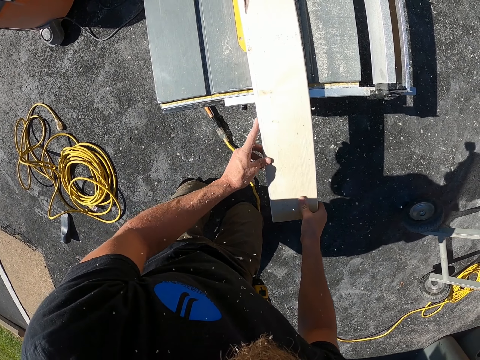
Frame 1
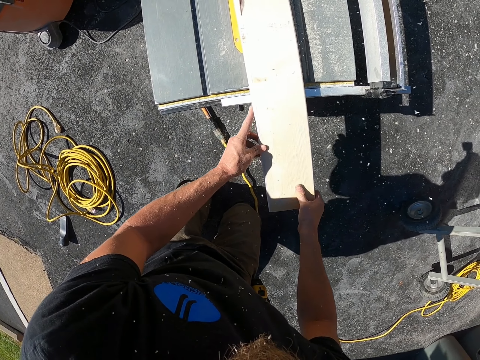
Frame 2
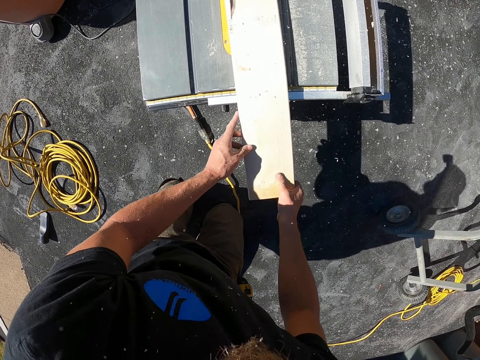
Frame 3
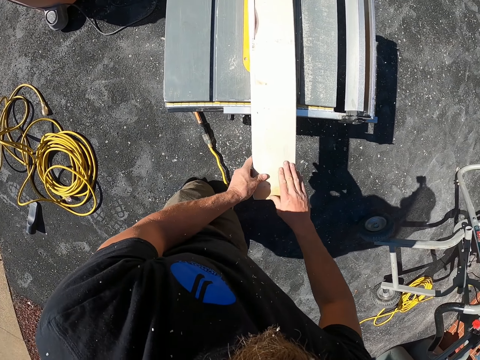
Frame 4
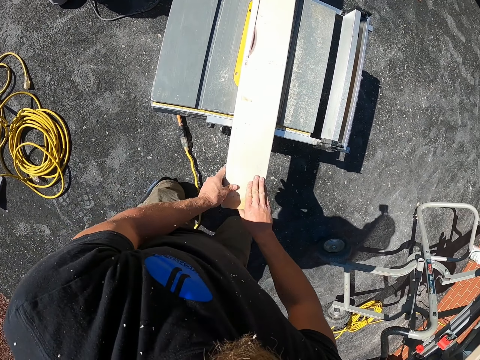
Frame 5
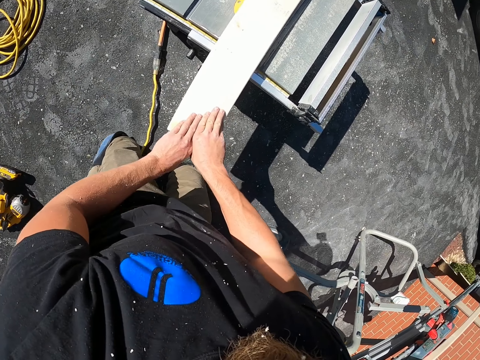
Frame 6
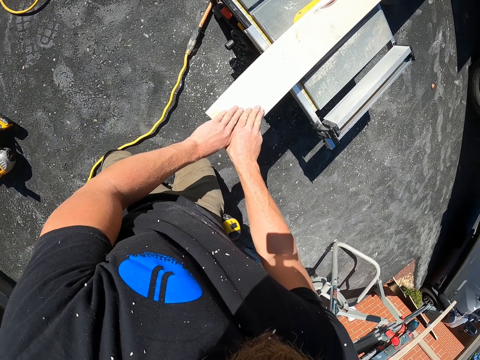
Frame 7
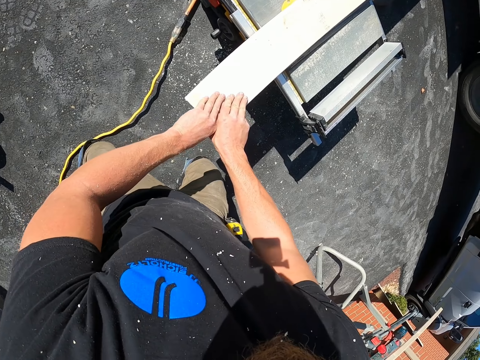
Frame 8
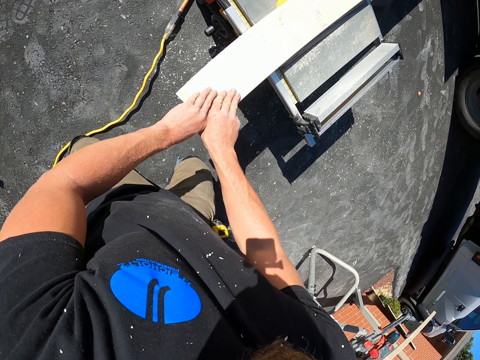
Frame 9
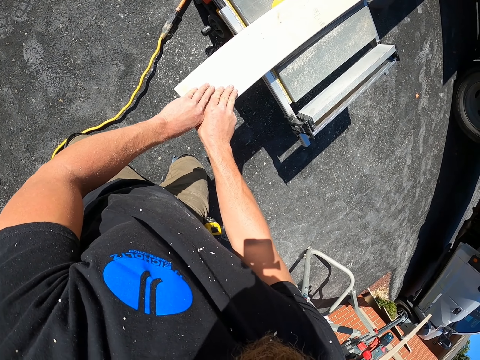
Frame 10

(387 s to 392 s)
The camera wearer places a hand on the wood. They cut the wood with the machine. They move their body and place the hand on the wood. They cut the wood with the machine.

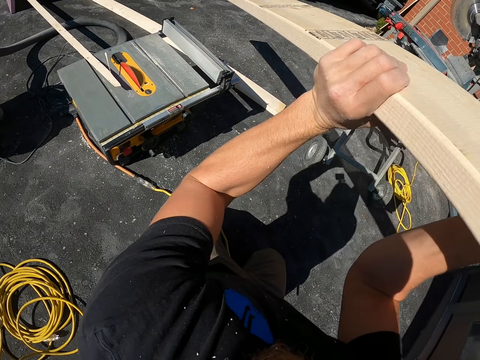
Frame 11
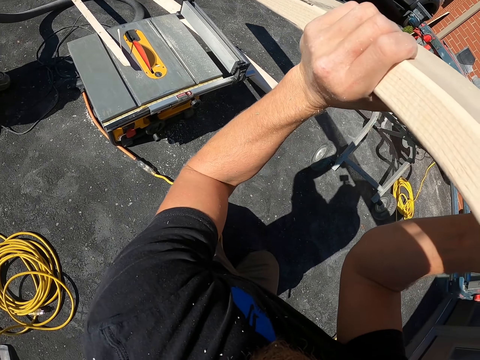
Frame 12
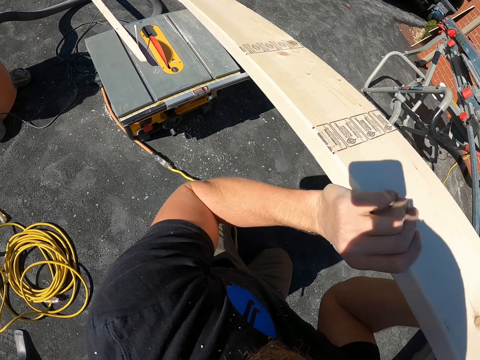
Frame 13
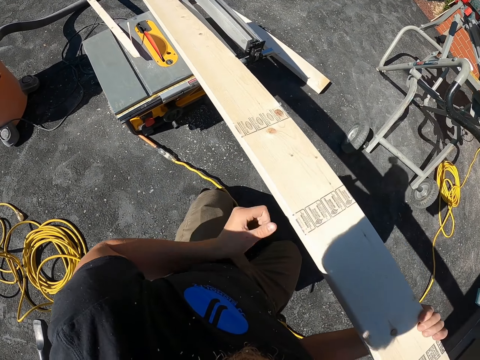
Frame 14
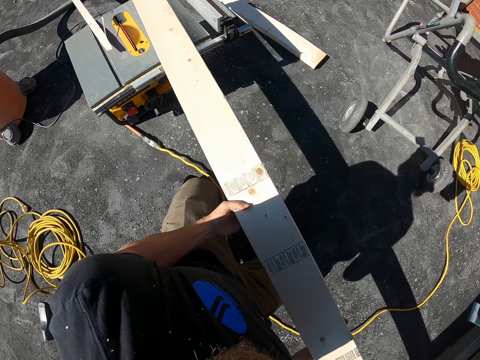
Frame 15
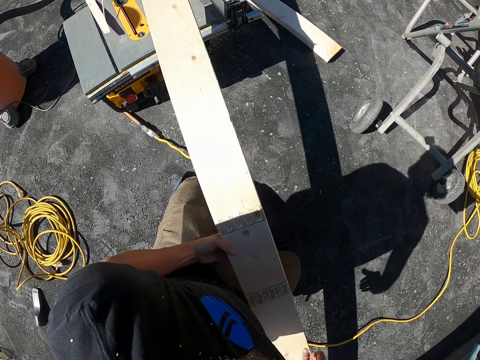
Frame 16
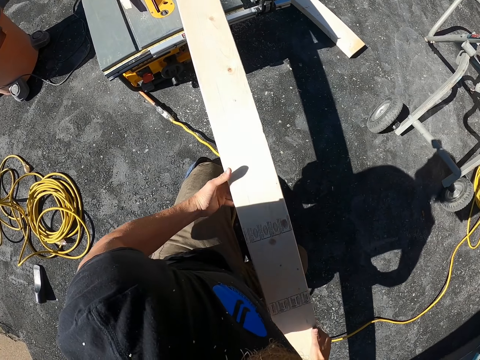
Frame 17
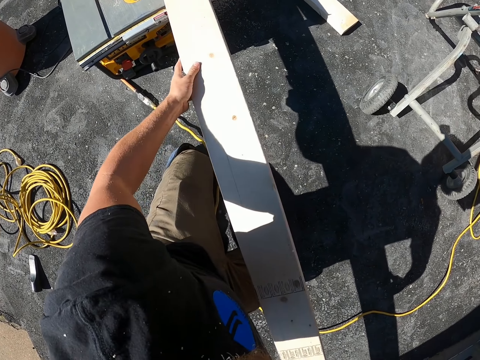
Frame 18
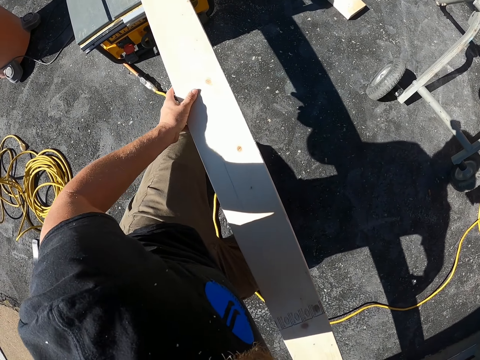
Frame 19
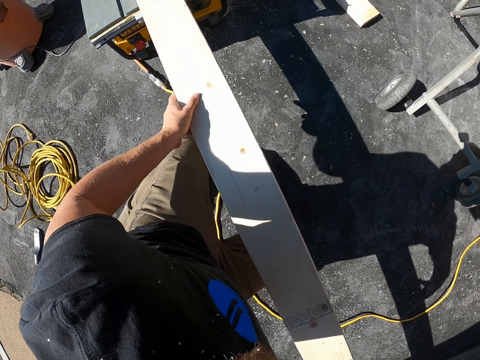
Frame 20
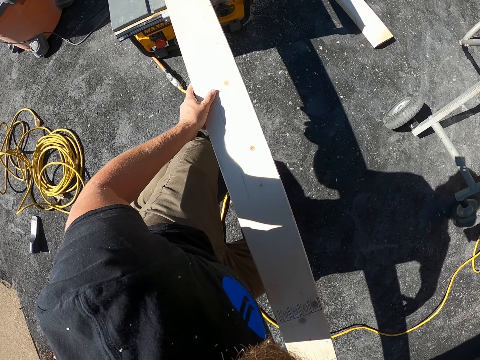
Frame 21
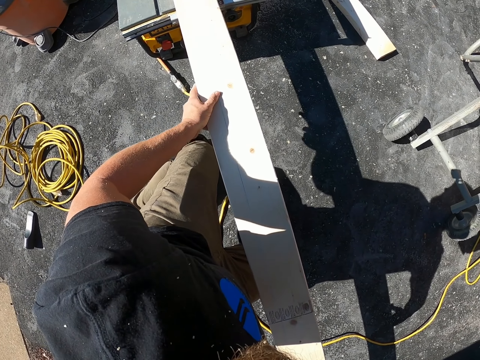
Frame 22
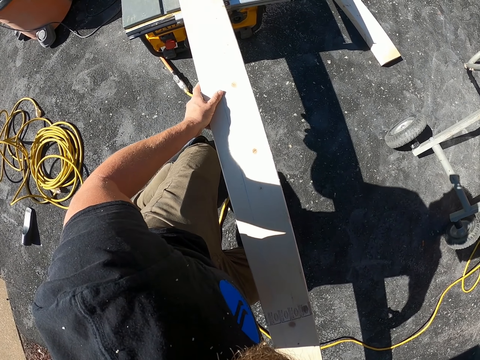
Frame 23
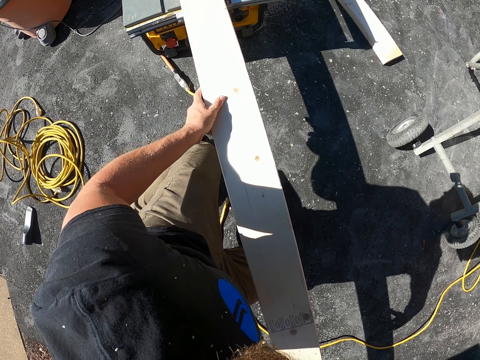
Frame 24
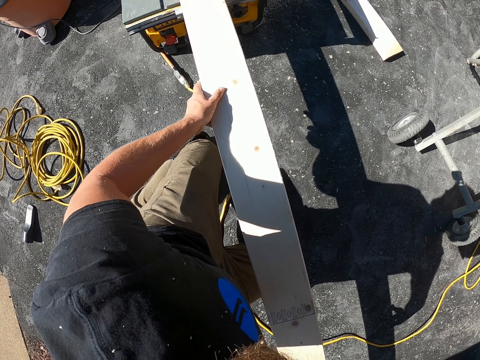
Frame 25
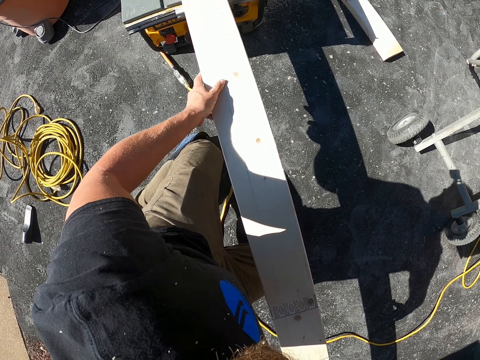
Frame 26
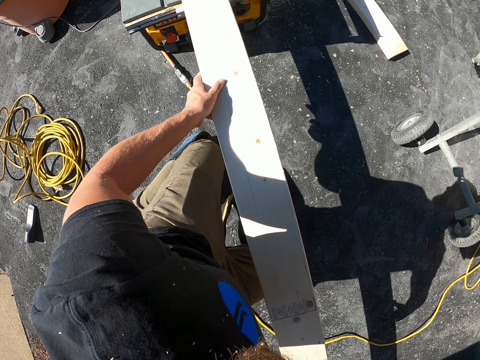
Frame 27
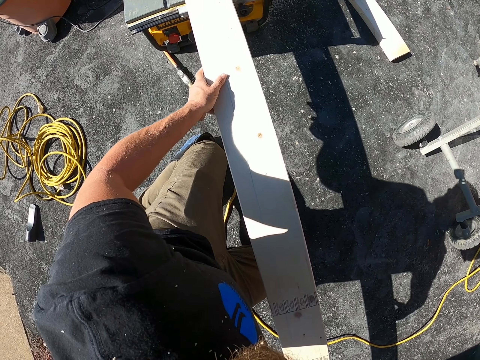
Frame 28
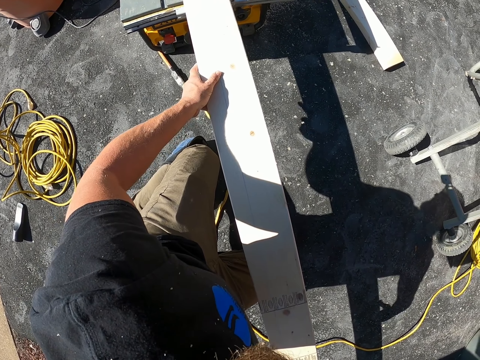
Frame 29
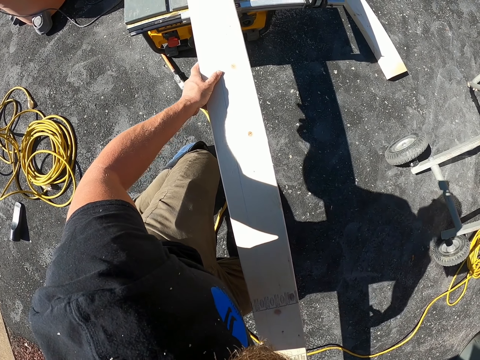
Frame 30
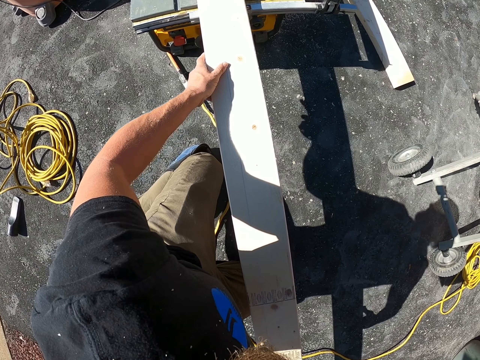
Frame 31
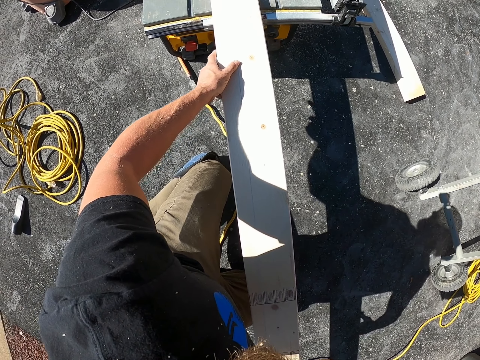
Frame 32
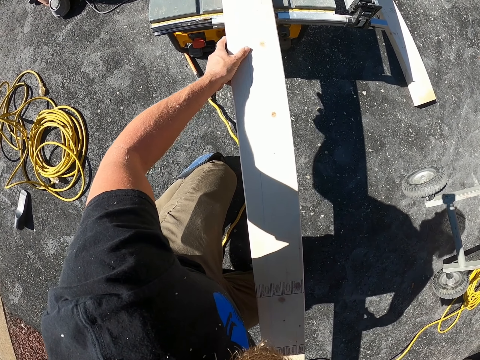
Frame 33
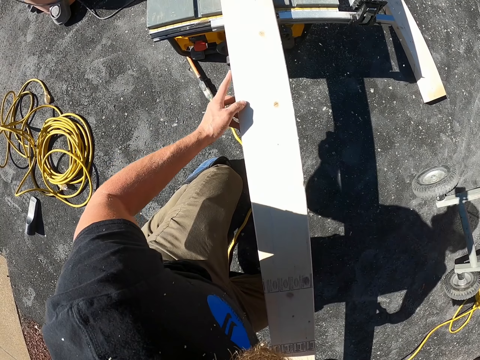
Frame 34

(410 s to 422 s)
The camera wearer puts the wood on the cutting machine. They hold the wood with both hands. They cut the wood with the machine.

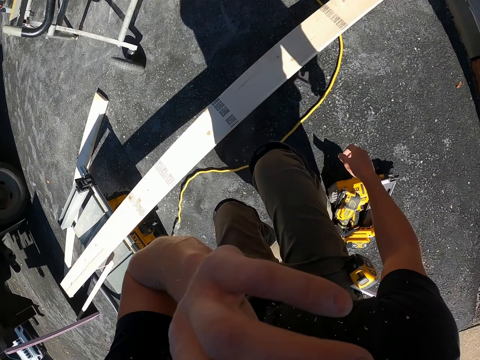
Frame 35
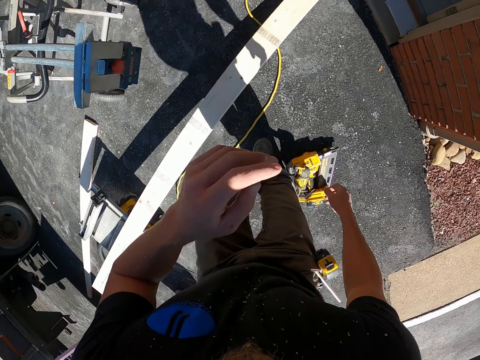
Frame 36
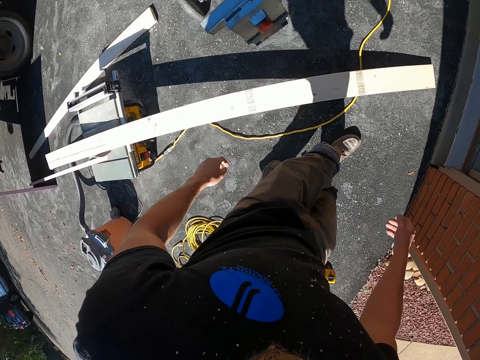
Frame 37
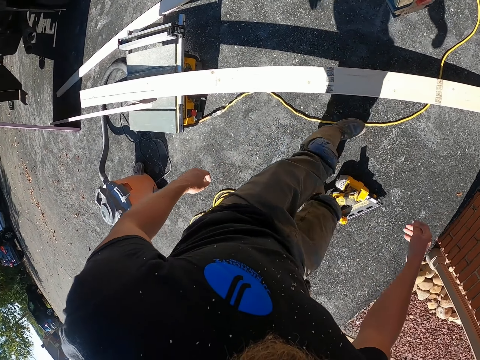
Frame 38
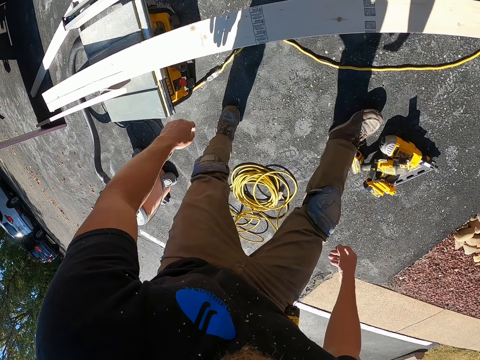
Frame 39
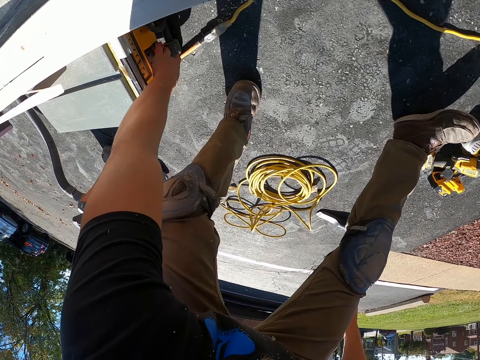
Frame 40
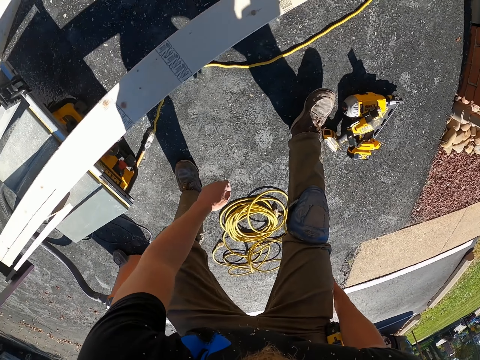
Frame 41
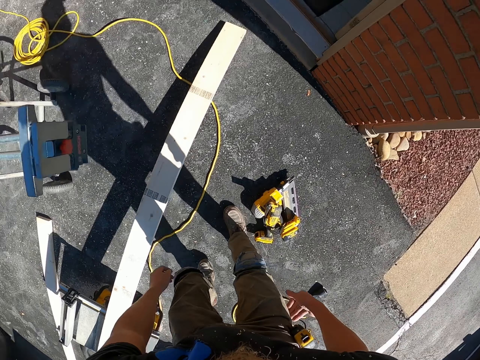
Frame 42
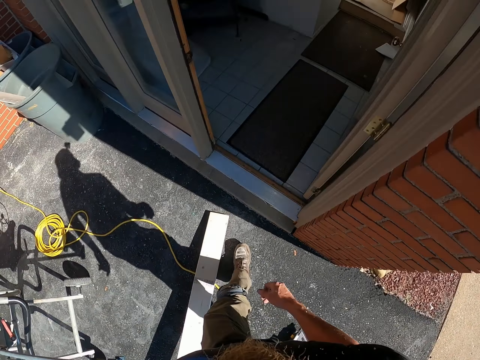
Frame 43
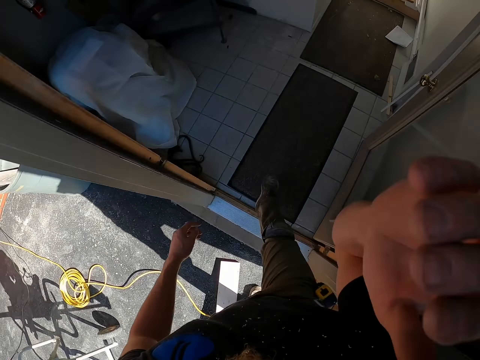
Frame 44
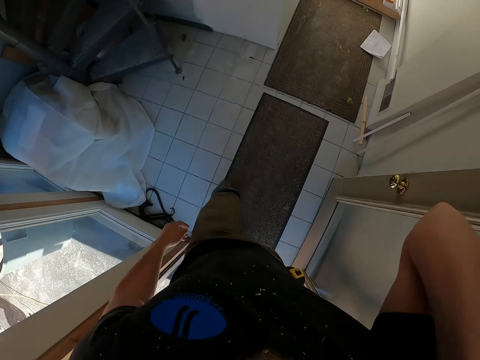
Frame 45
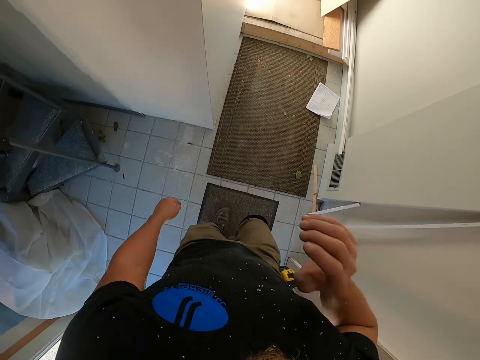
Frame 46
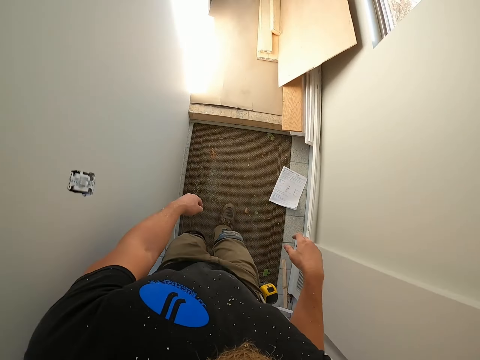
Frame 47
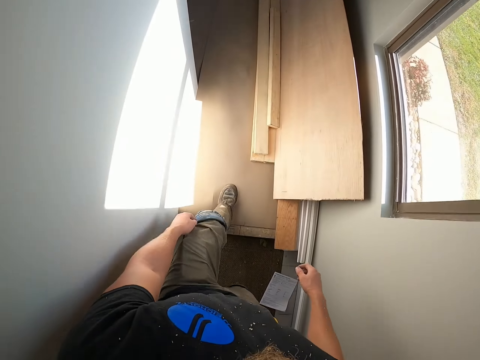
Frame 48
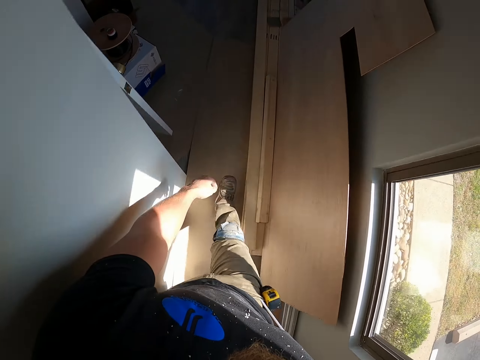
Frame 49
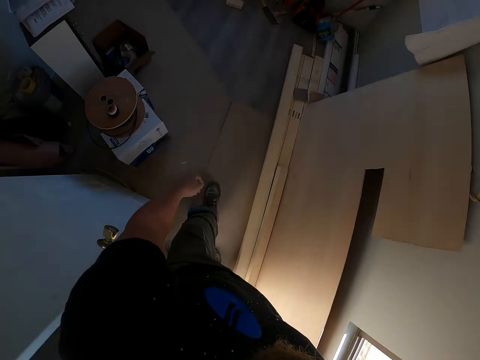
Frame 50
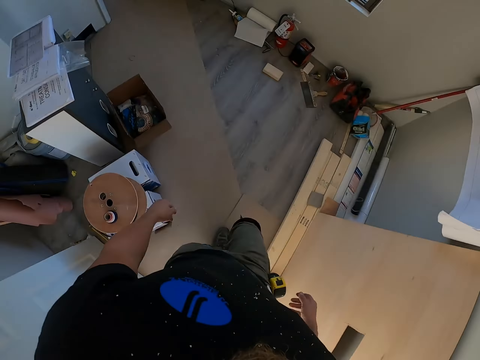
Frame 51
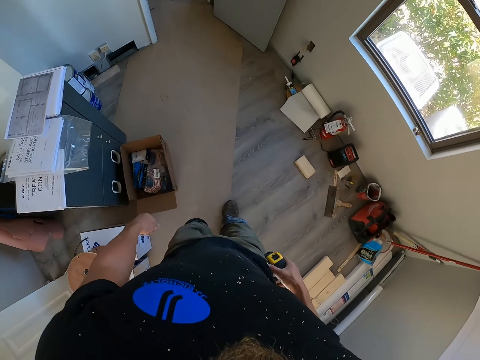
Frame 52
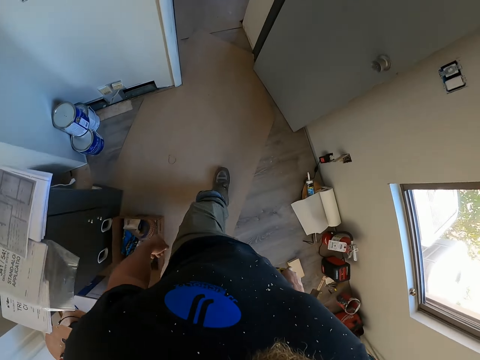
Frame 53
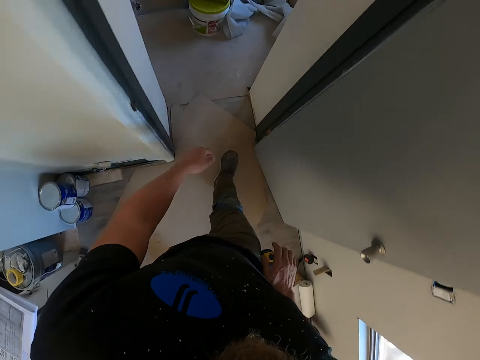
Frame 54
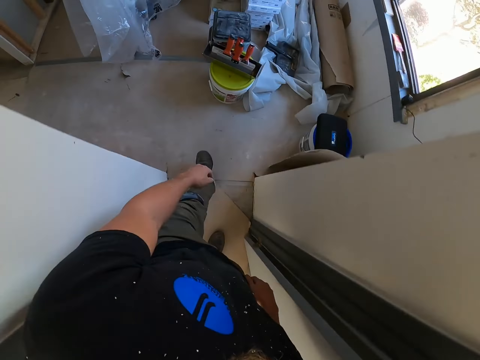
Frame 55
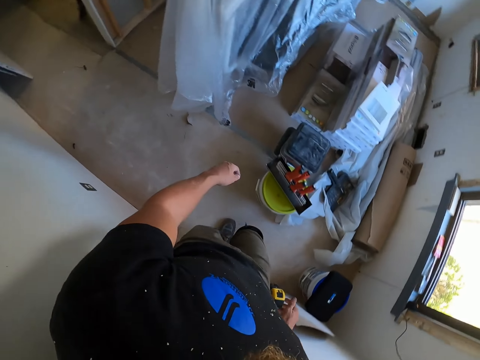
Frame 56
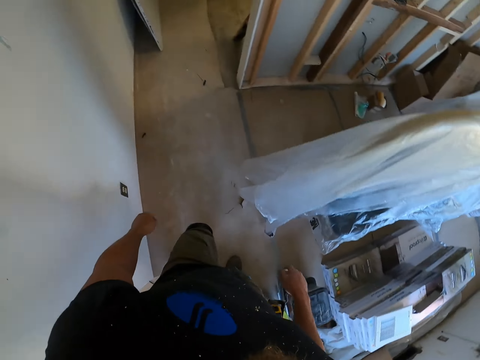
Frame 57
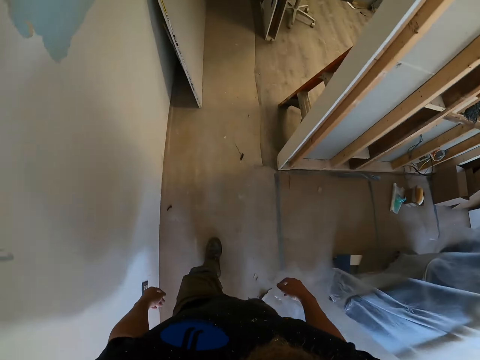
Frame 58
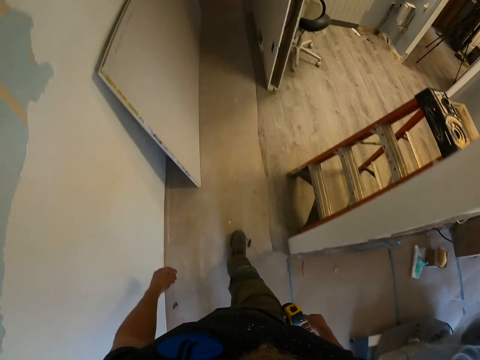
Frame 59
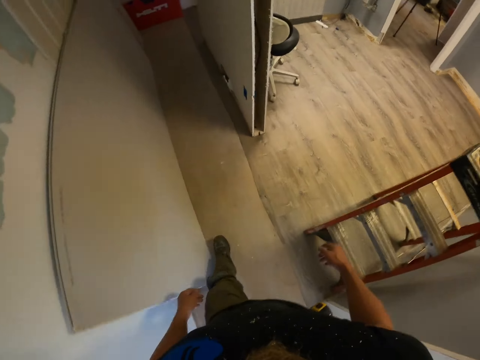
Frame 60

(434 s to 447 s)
The camera wearer scratches the face. They lift the hand. They move an object. They walk into the house. They lift the hand and walk around the house.
